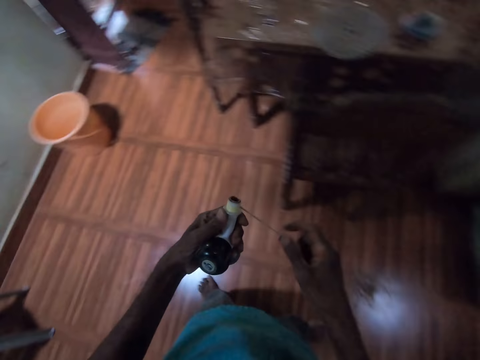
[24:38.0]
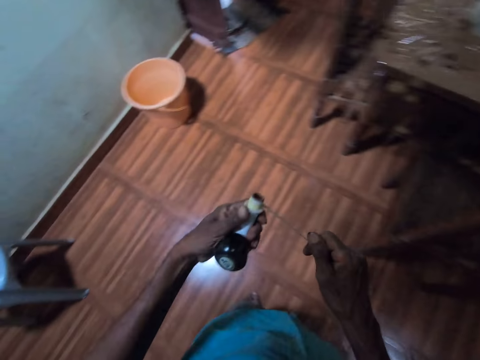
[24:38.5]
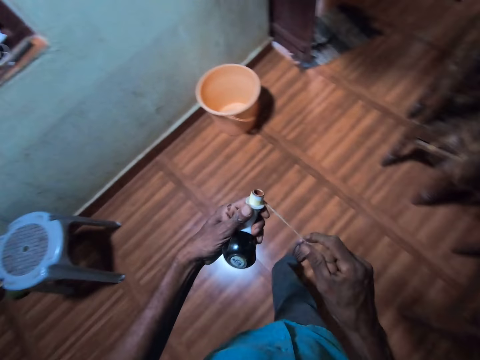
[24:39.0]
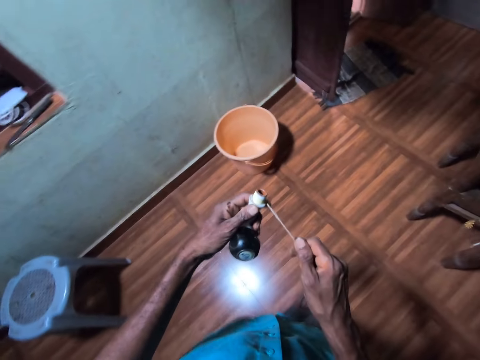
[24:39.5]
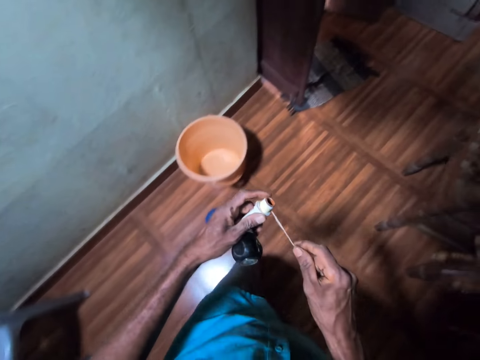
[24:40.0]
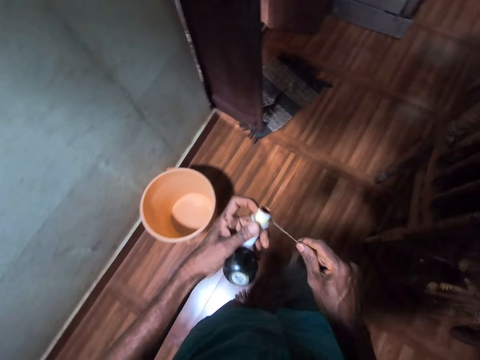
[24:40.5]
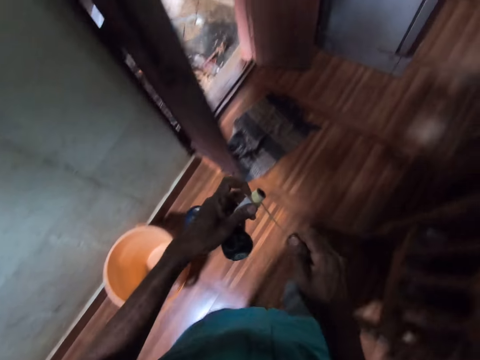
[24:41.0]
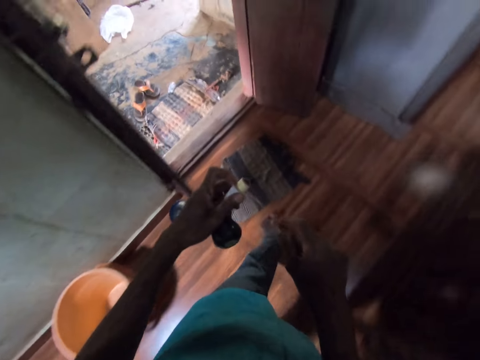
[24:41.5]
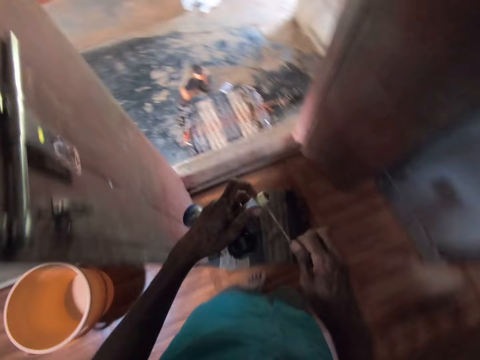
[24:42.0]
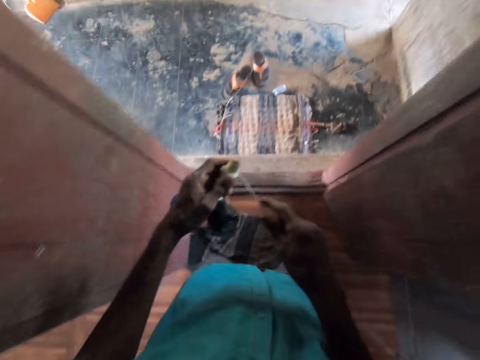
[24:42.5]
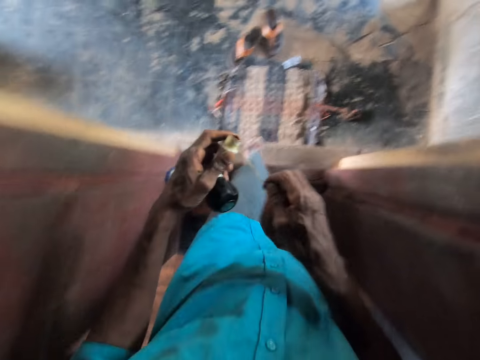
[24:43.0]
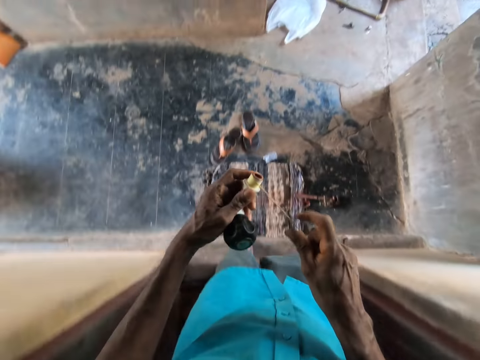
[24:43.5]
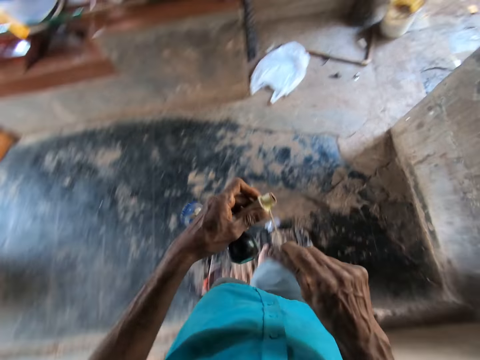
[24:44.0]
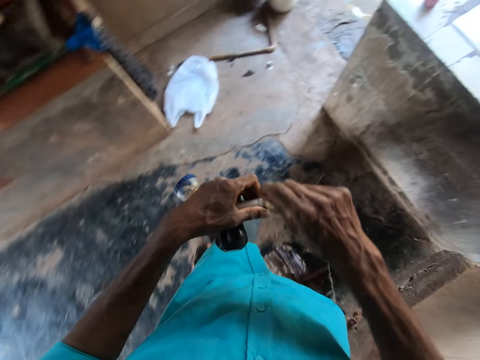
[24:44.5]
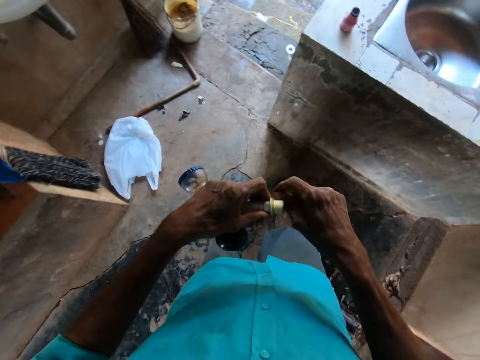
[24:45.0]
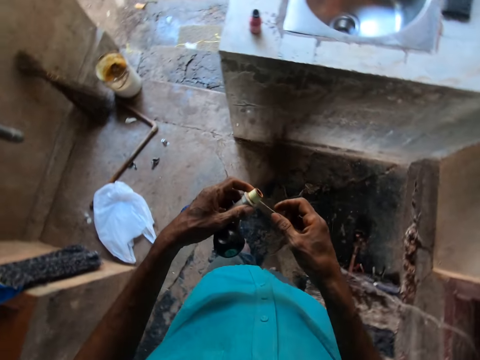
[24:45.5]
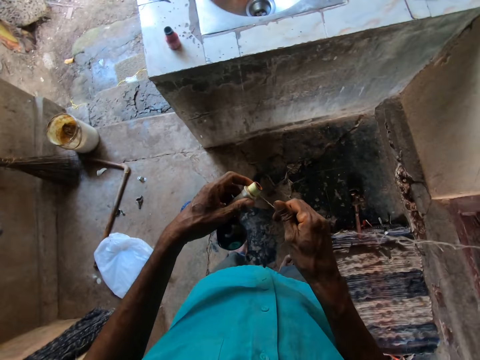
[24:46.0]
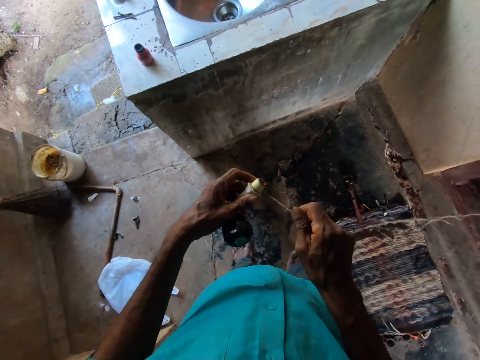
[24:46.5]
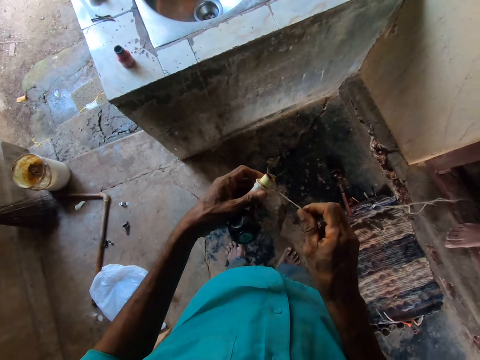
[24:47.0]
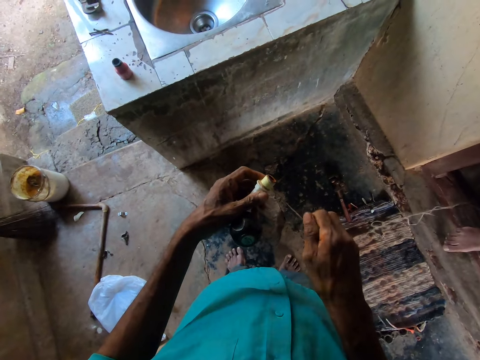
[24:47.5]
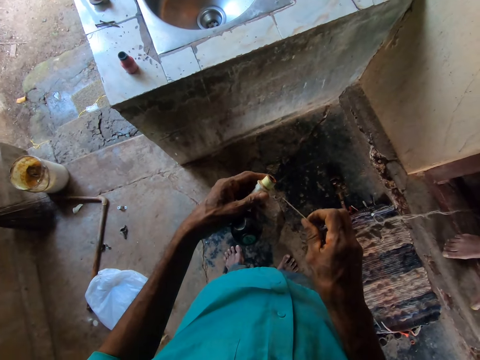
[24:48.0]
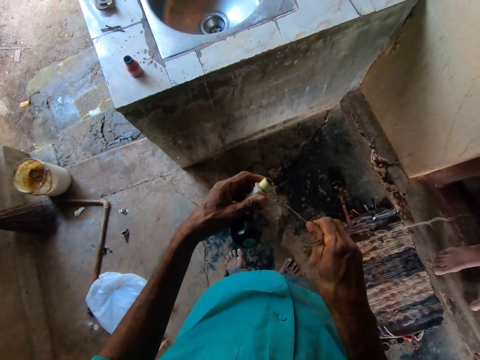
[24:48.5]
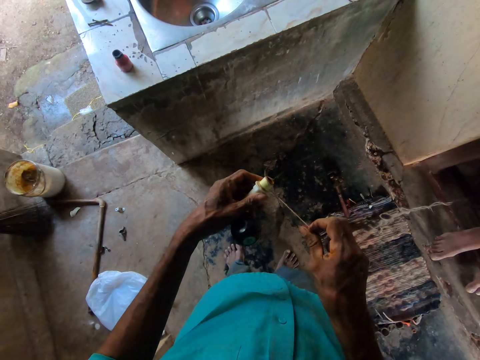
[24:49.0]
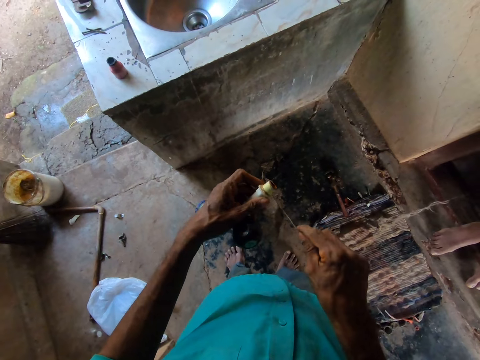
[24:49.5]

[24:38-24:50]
The camera wearer interacts with the man. They walk from the dining room into the passageway. They roll the thread on the sink faucet.

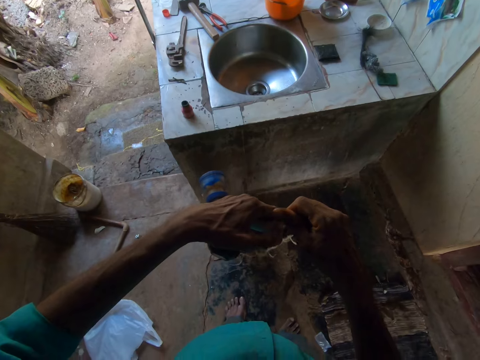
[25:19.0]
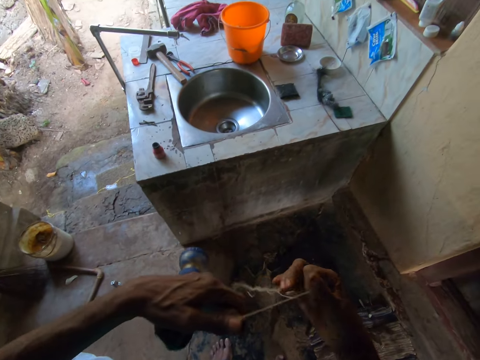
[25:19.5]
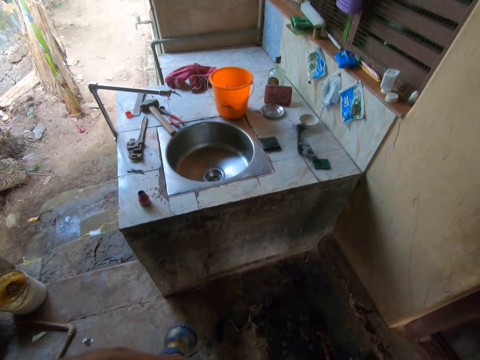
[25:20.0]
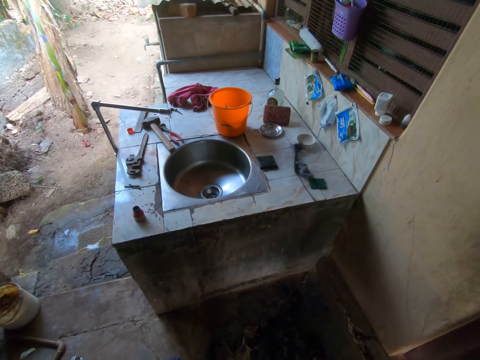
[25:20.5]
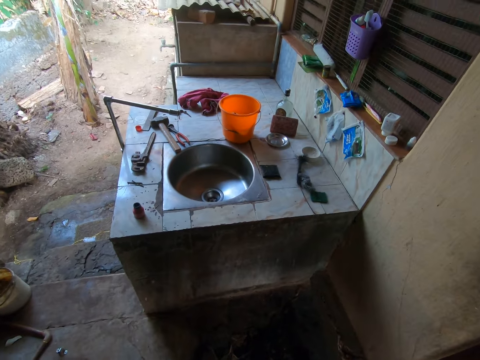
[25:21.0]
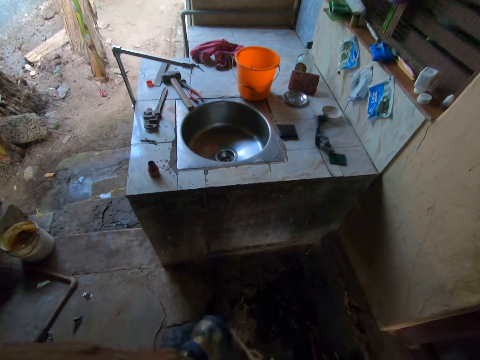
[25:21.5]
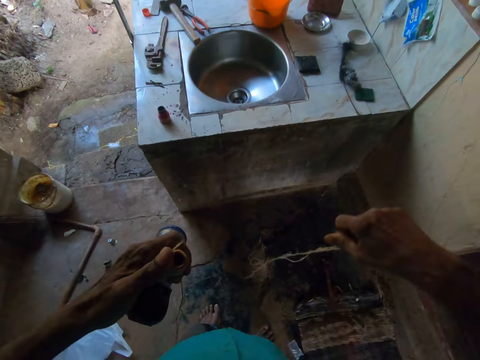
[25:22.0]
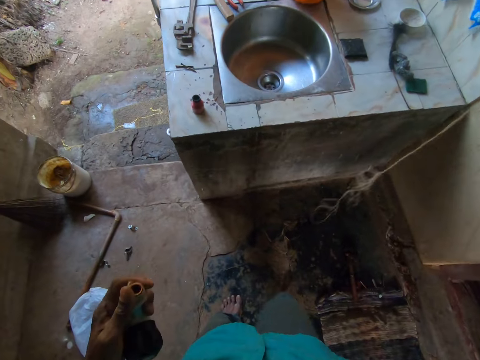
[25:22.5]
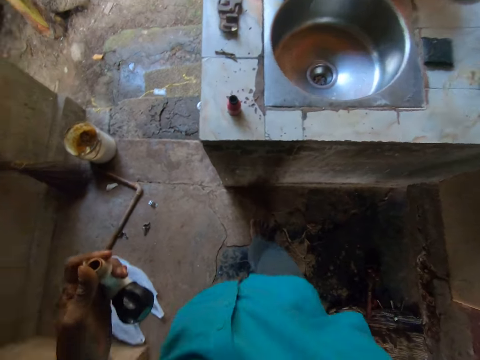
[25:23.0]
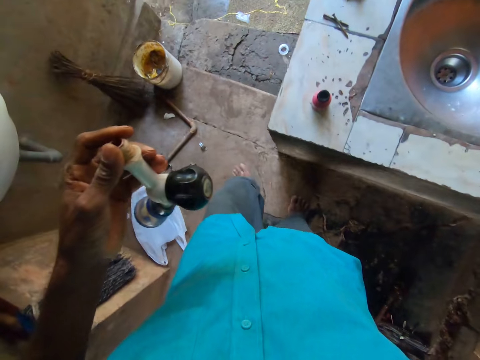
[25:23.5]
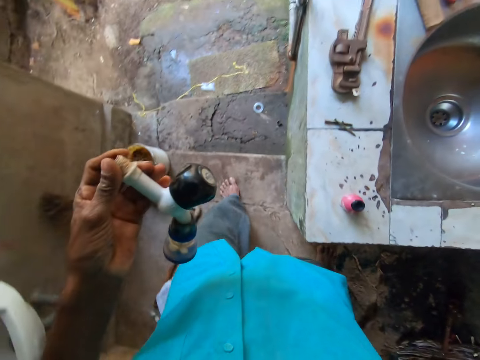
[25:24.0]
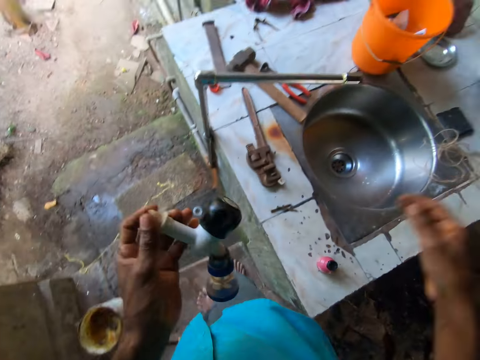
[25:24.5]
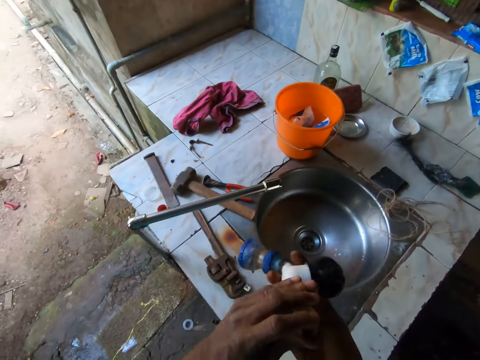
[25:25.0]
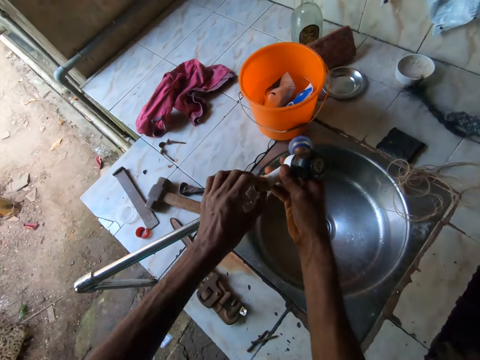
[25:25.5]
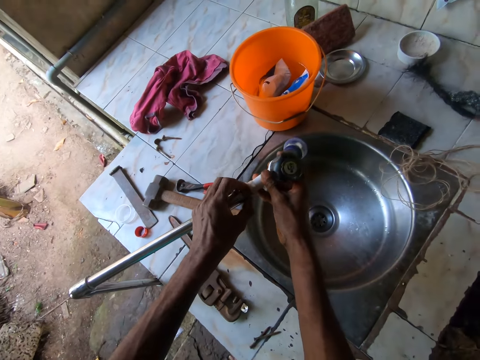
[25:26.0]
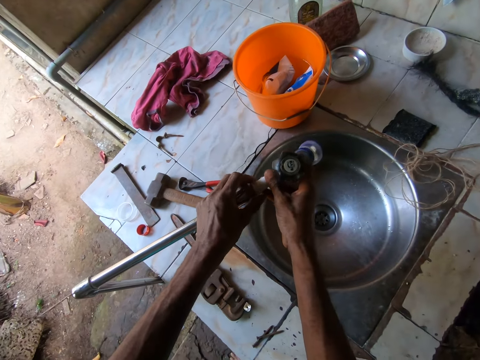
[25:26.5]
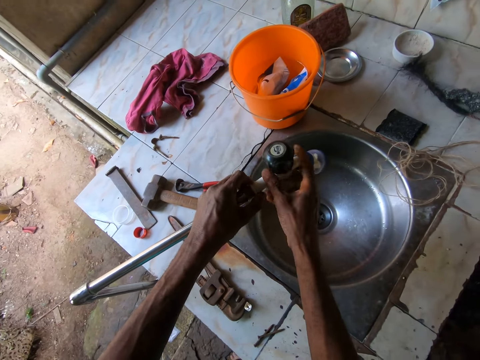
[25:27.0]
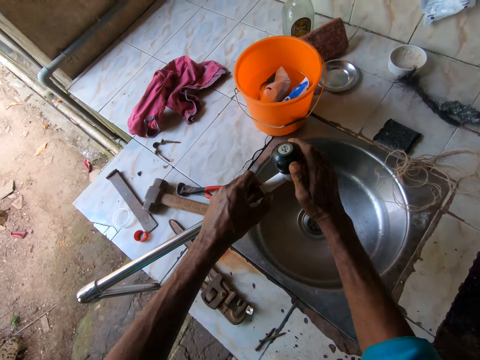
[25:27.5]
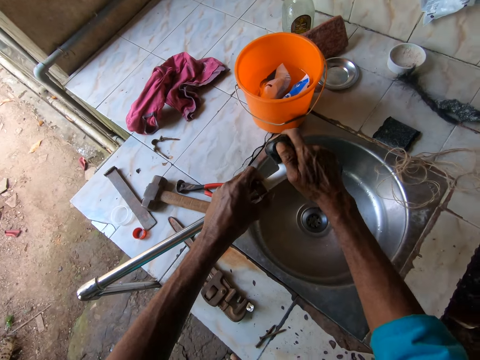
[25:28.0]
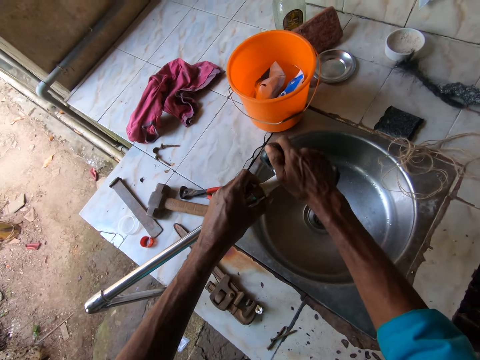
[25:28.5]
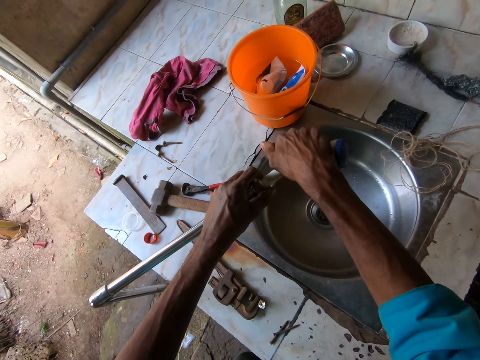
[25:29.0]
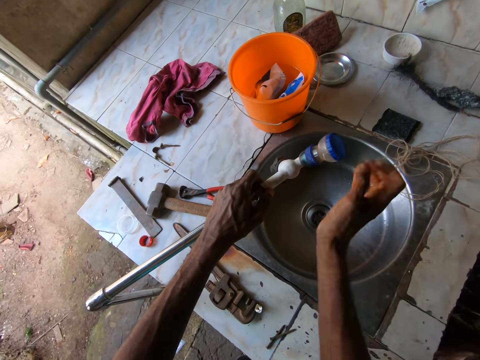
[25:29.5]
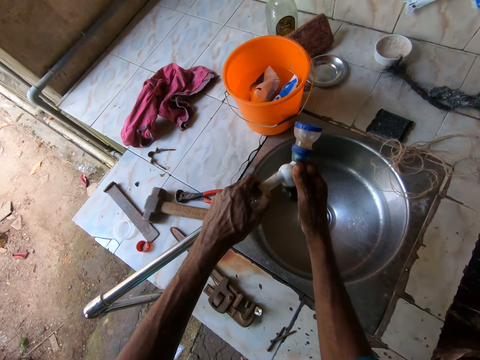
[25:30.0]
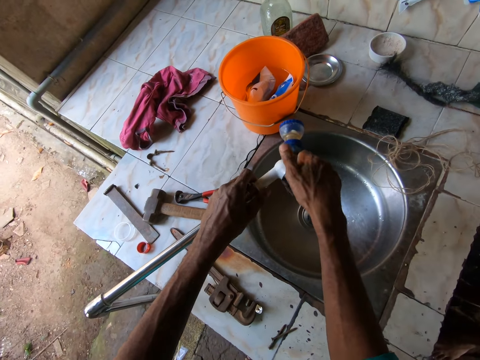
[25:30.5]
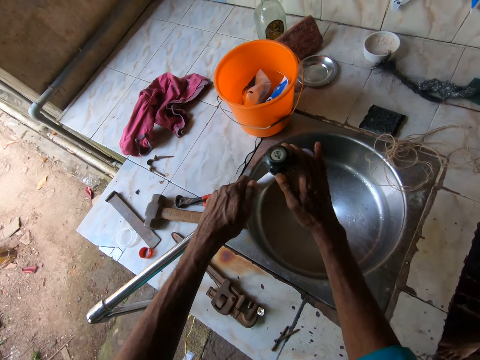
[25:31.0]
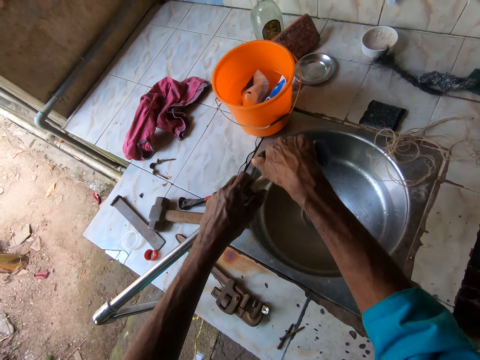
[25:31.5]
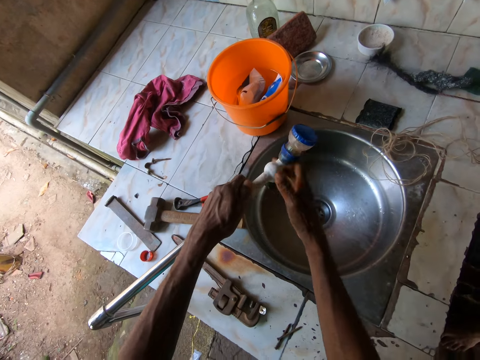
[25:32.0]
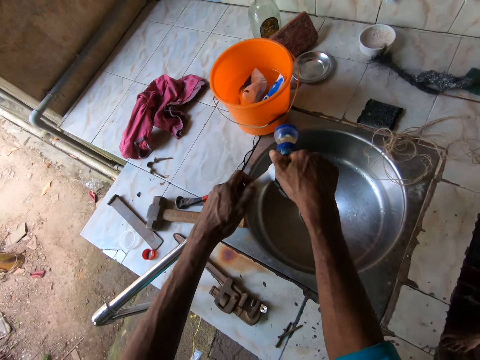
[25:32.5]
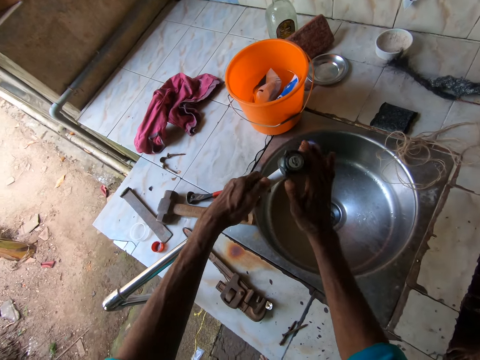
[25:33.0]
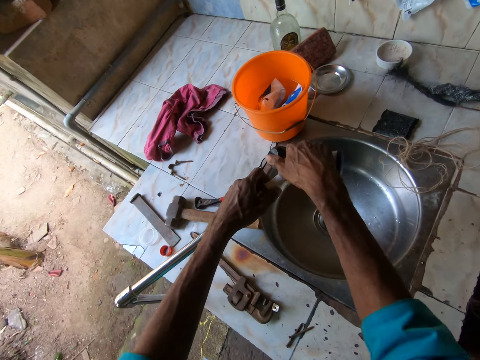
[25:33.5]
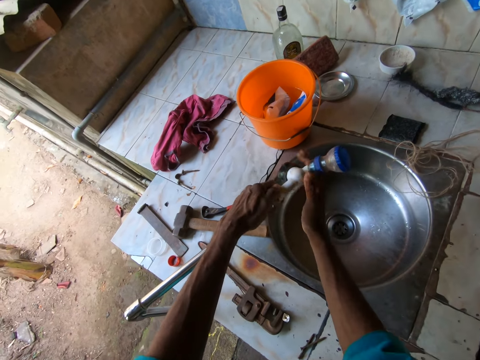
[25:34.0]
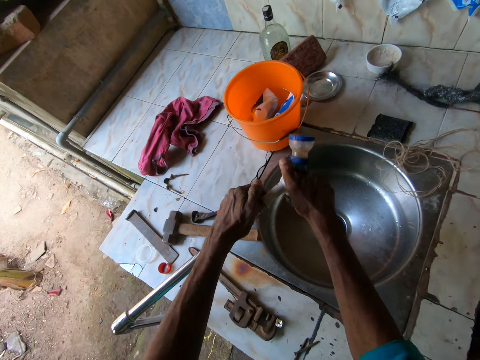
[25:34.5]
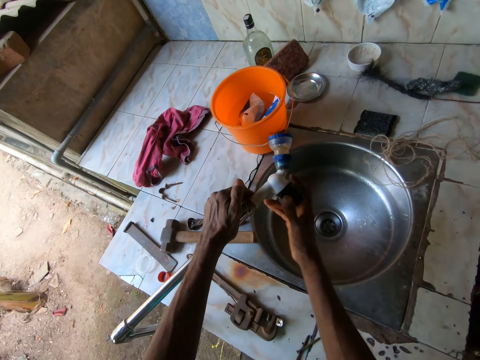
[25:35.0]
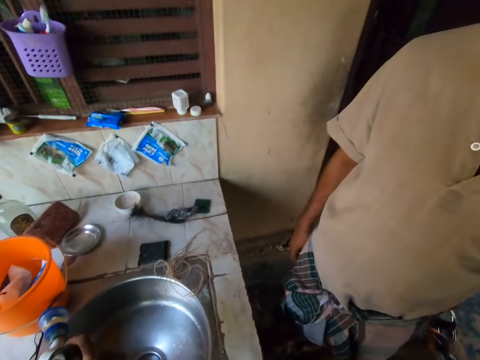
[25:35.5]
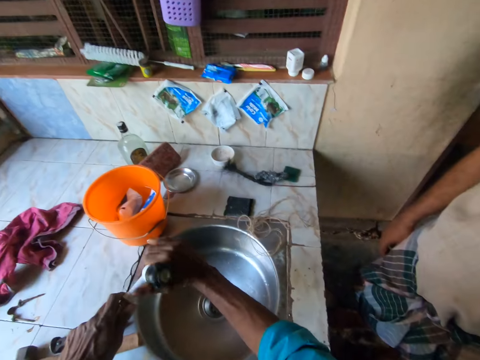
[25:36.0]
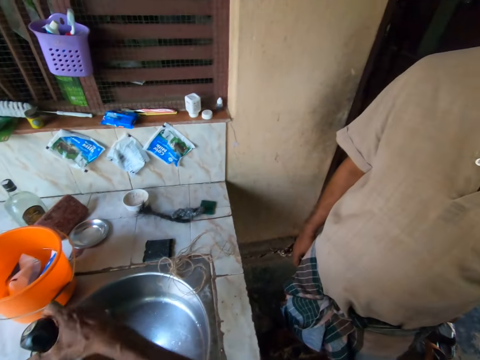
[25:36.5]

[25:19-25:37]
The camera wearer cuts the plumbing flax with his hands. He drops the plumbing flax on the countertop with his right hand. He walks around the house. He positions the tap head in the pipe with his hands. He screws the tap head into the pipe with his right hand.
